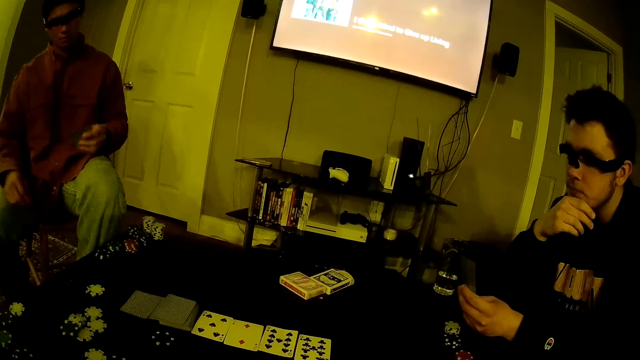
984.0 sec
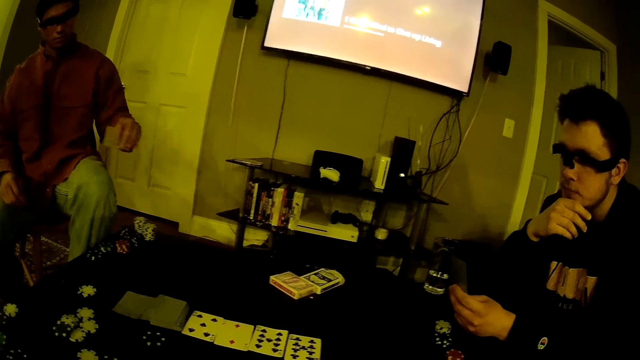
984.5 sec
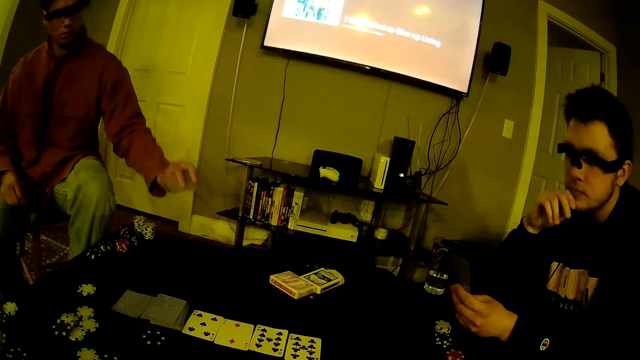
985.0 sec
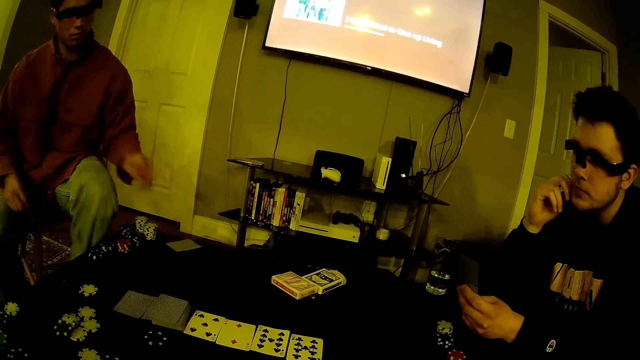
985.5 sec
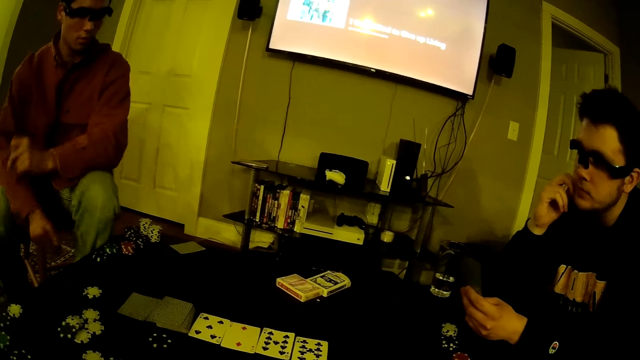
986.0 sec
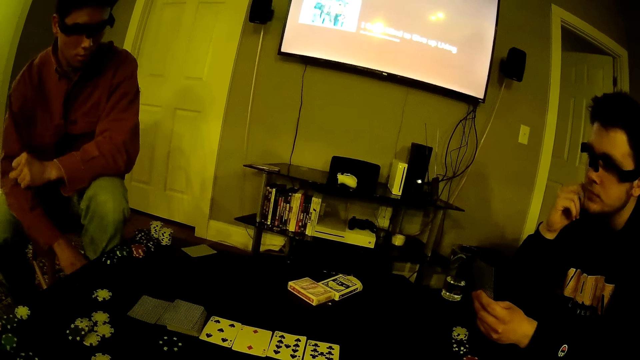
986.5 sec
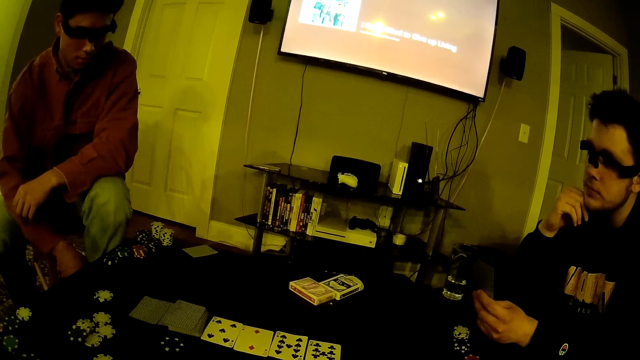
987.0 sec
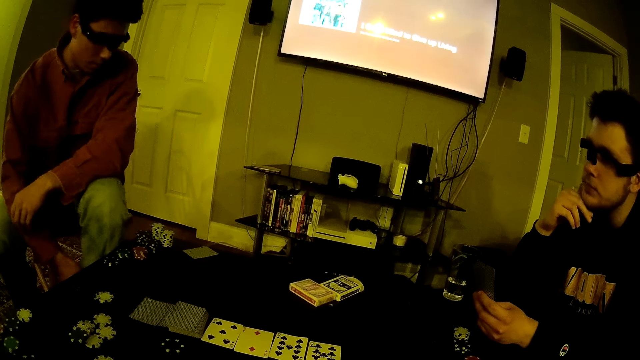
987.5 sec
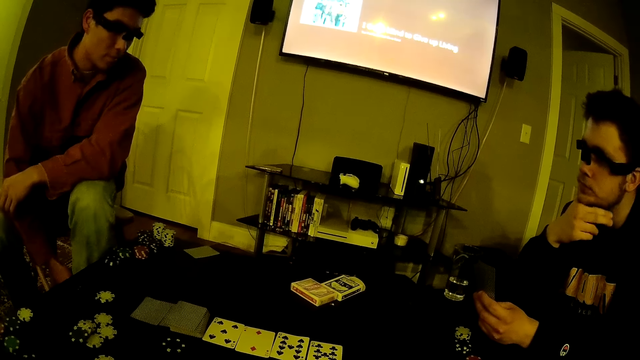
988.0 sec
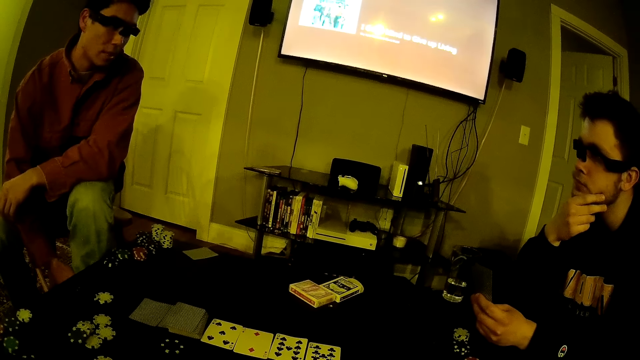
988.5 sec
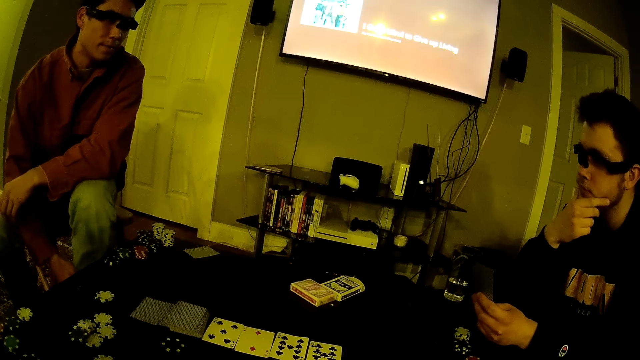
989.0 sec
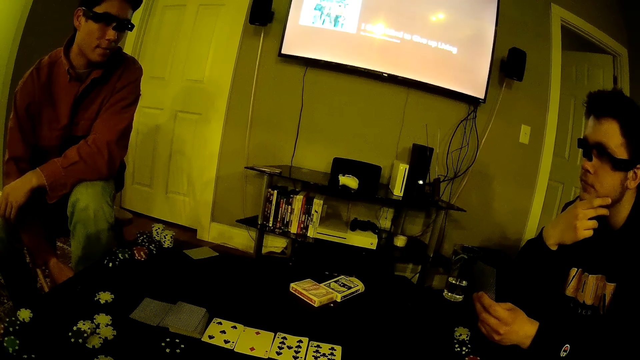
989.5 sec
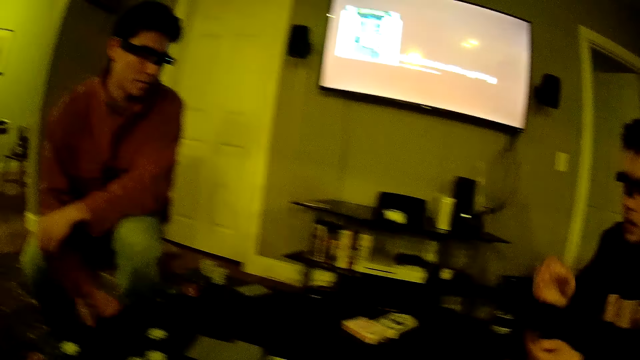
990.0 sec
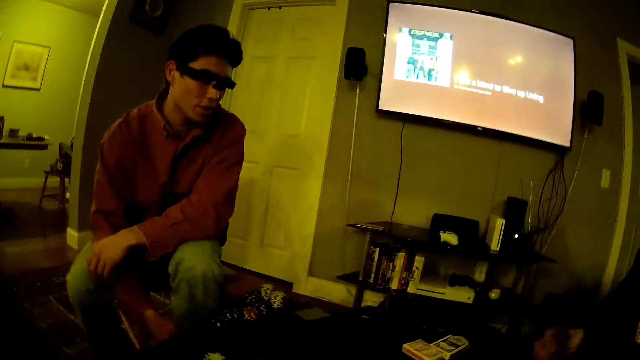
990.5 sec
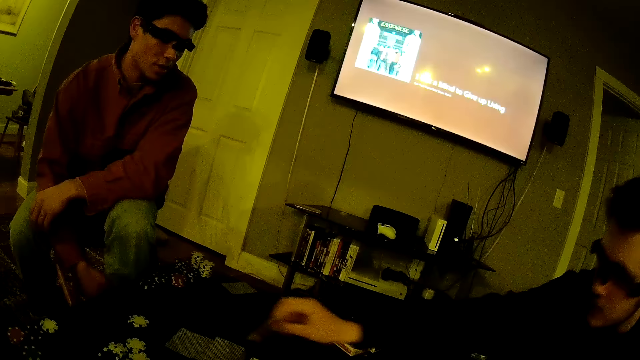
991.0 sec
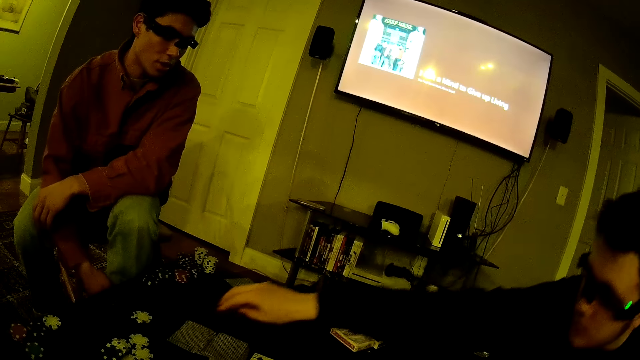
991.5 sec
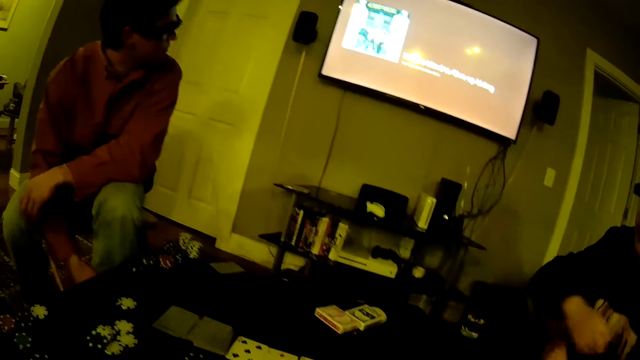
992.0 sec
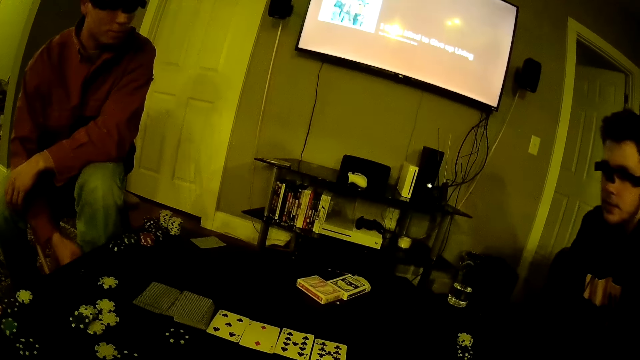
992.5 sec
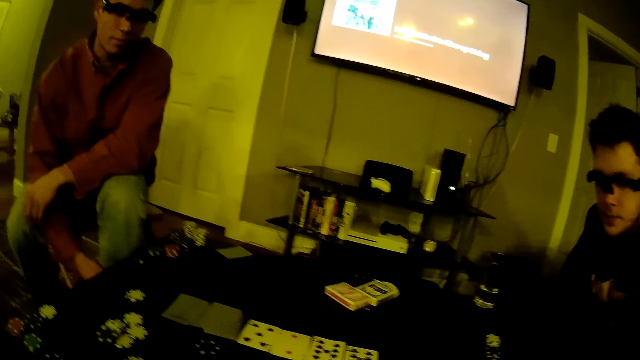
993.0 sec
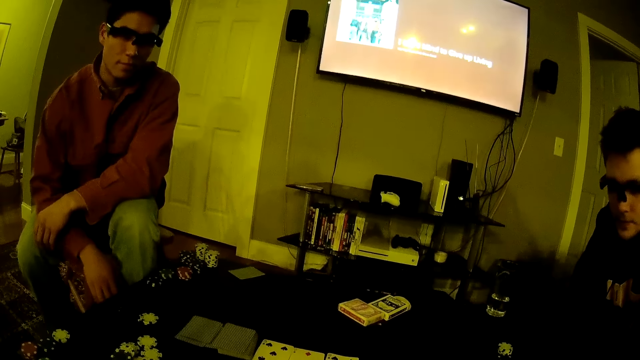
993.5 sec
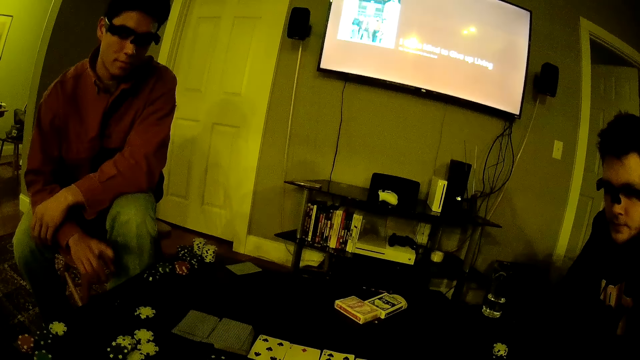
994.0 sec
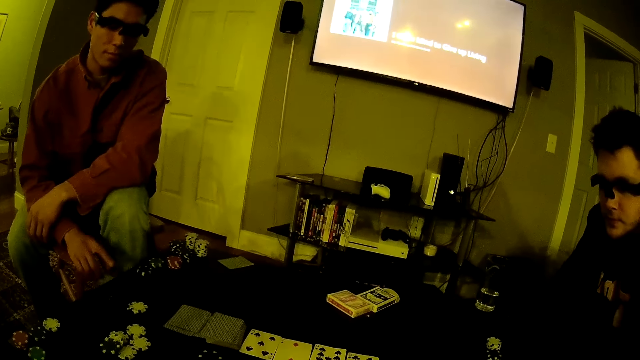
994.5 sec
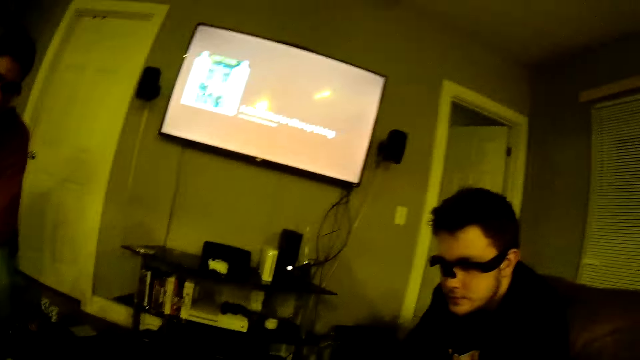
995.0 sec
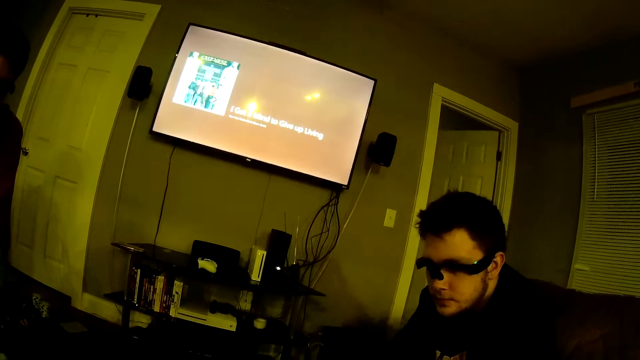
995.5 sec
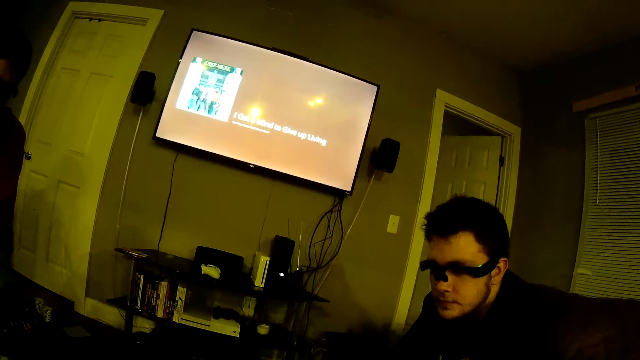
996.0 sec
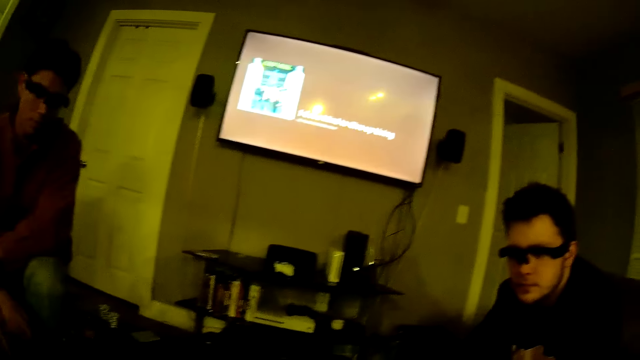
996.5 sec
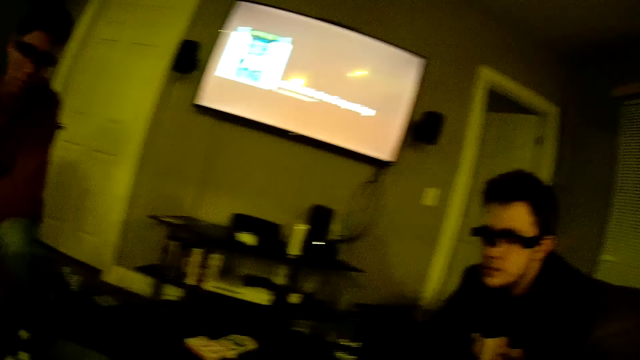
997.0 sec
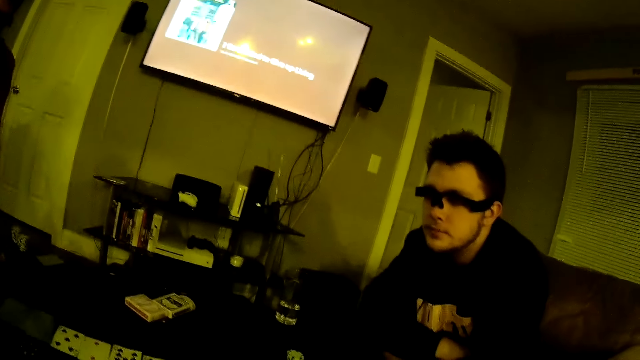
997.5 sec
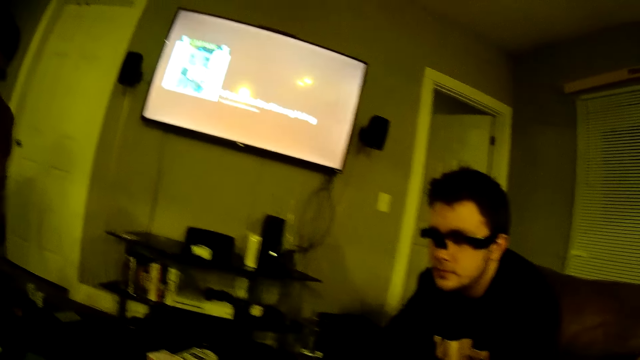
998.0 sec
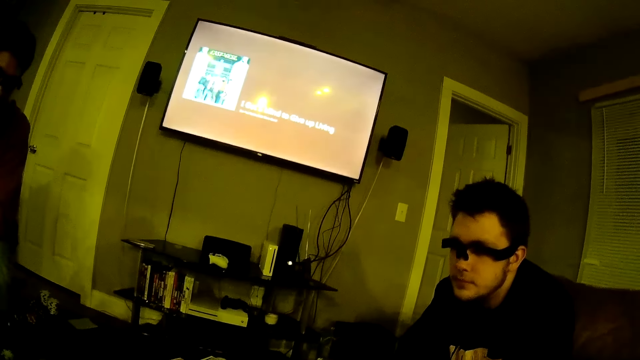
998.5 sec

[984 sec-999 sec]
A man drops a card on the table with his left hand. Another man looks at the card. A third man drops a card on the table with his right hand. The first man hits his right finger on the table. The camera wearer talks to the third man.

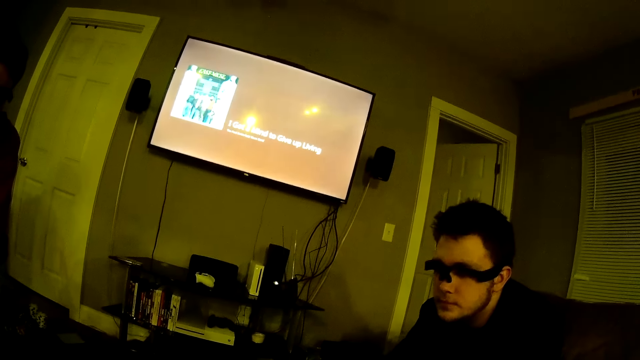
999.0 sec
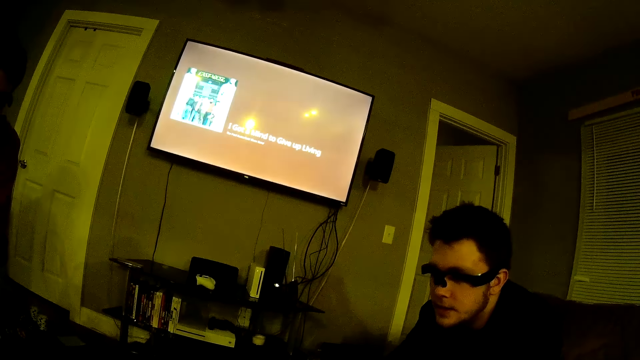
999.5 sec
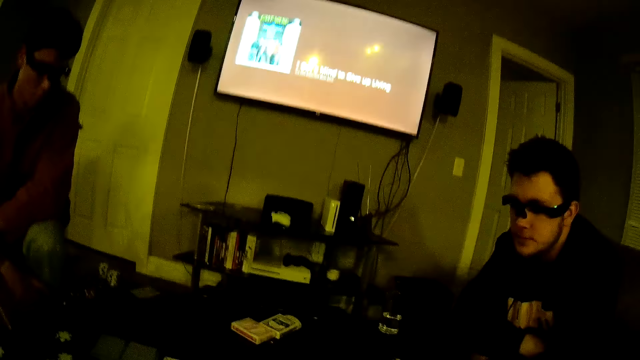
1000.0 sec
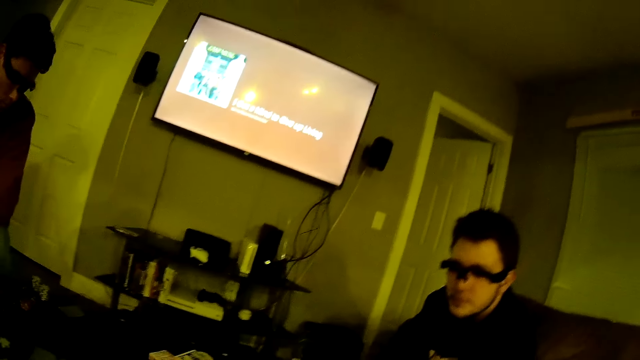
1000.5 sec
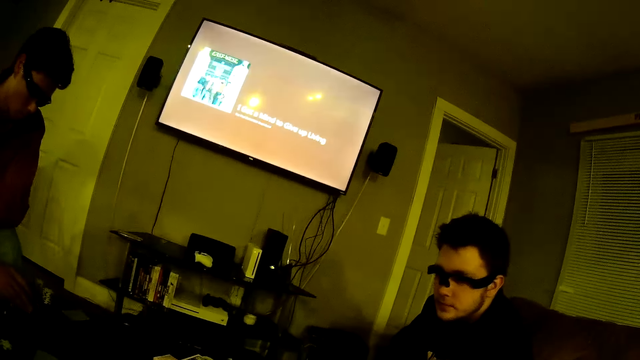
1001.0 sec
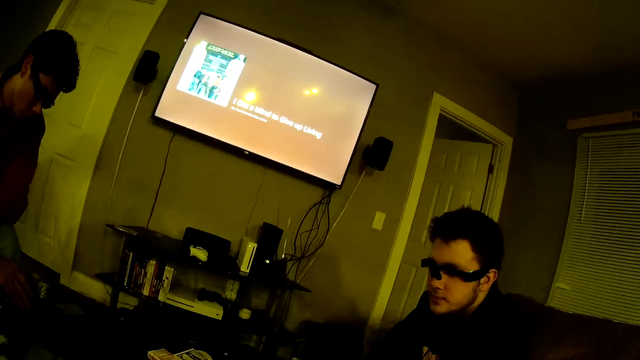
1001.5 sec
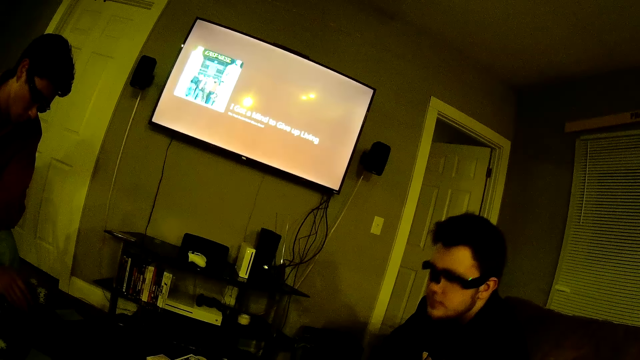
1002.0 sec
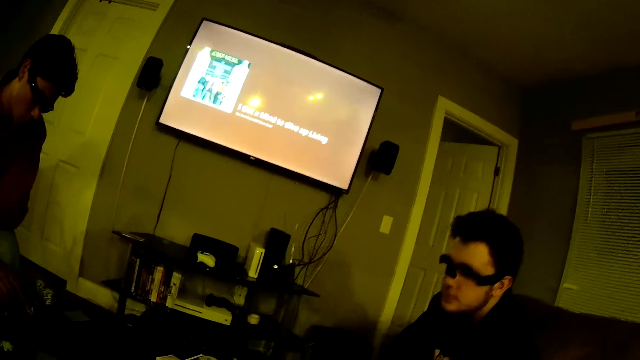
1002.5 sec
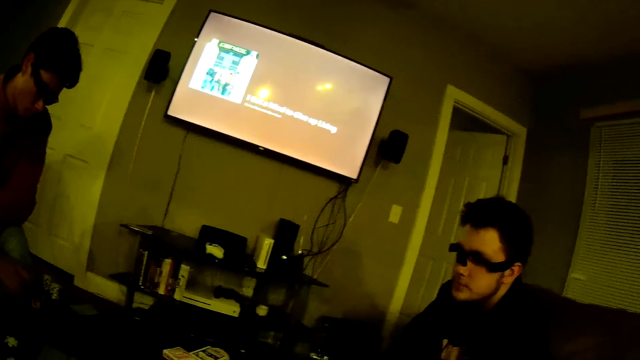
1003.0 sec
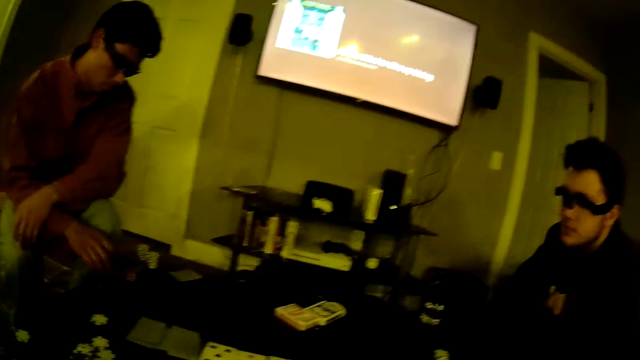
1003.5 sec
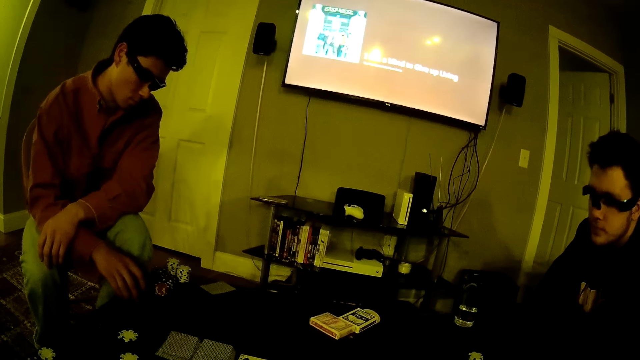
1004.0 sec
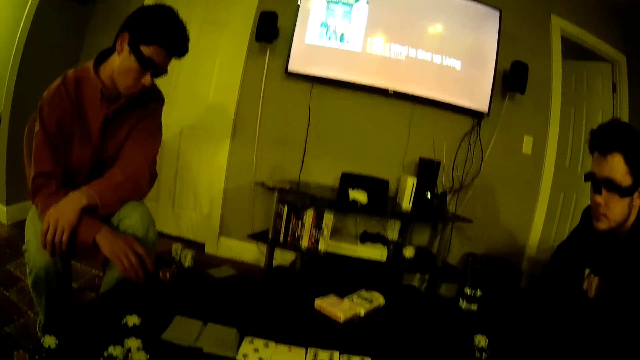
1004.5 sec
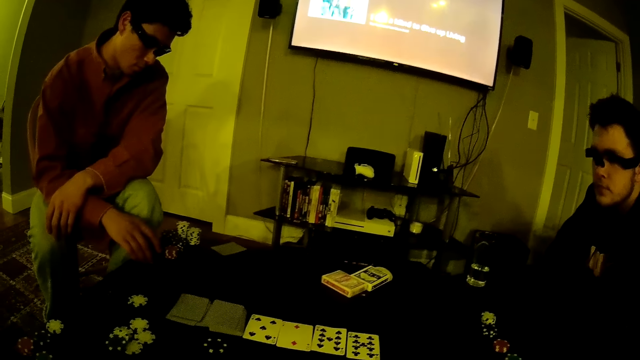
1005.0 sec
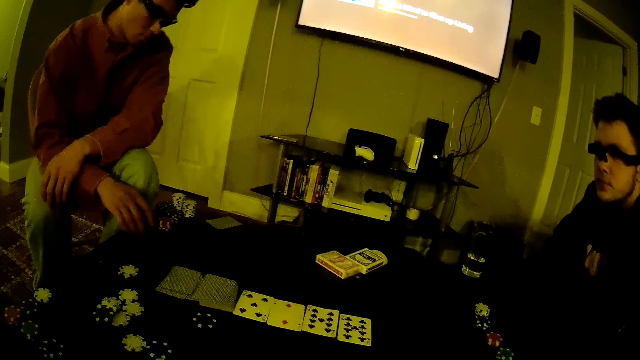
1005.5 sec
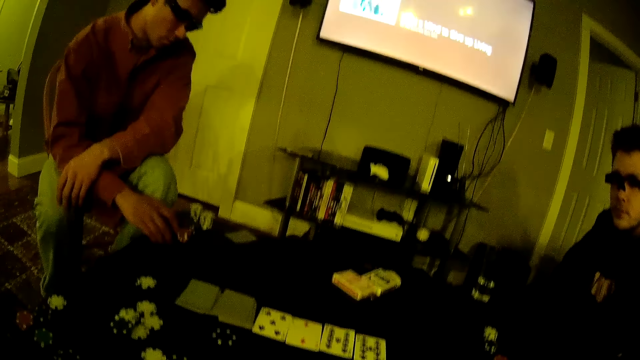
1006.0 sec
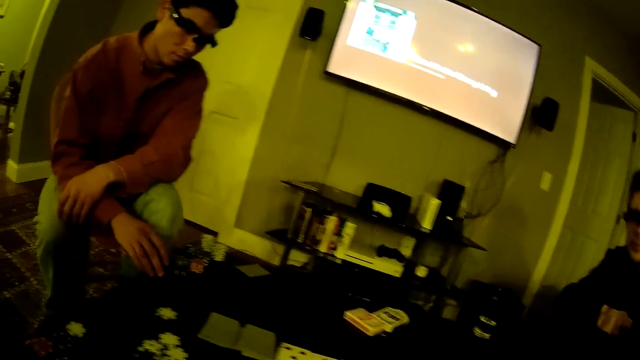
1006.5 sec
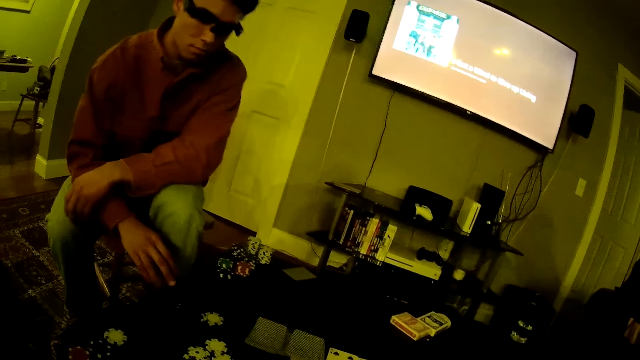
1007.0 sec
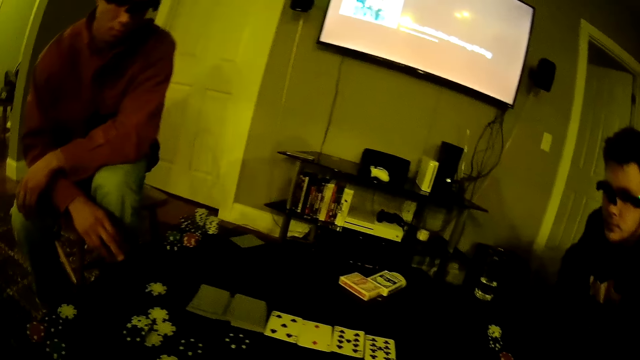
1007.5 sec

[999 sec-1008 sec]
A man nods his head. Another man shovels poker chips on the table with his right hand.
